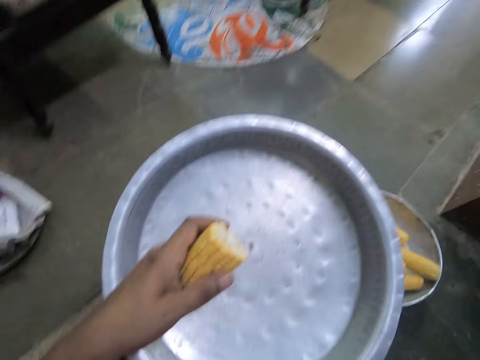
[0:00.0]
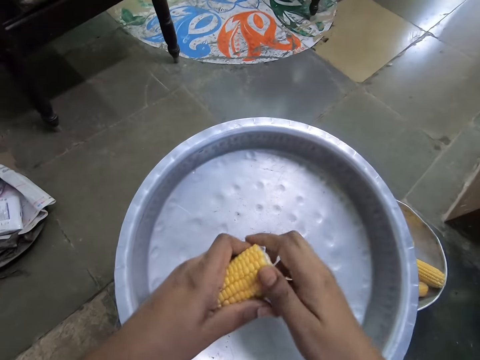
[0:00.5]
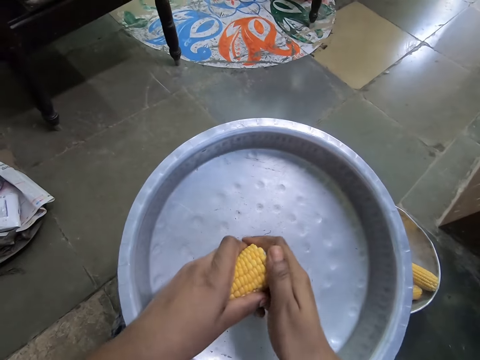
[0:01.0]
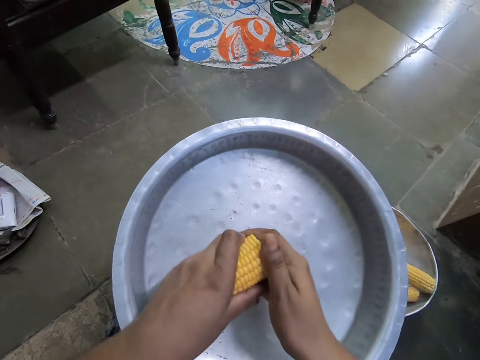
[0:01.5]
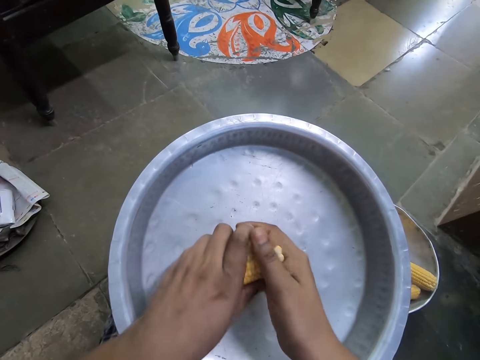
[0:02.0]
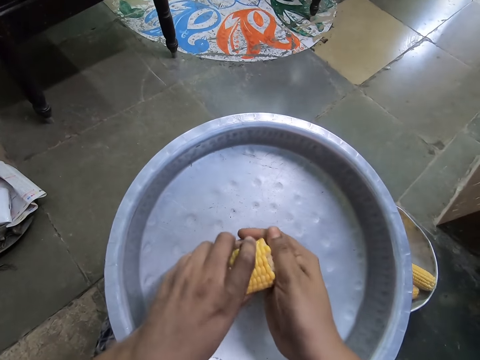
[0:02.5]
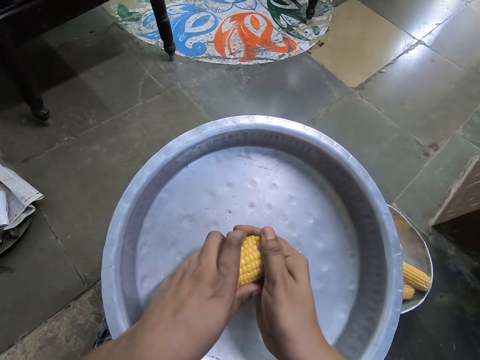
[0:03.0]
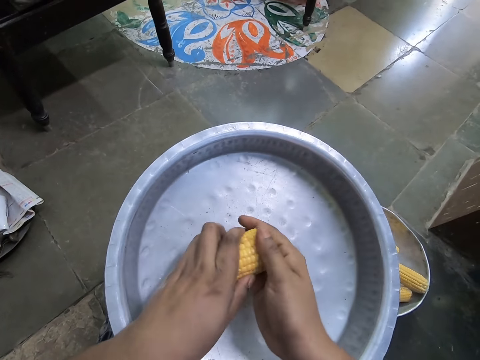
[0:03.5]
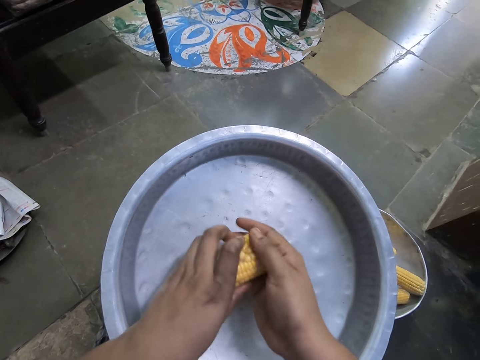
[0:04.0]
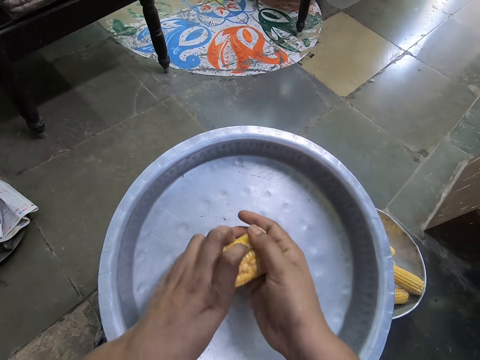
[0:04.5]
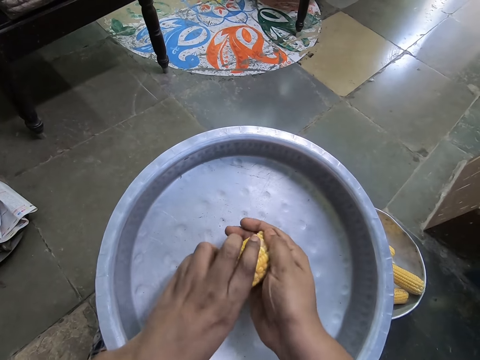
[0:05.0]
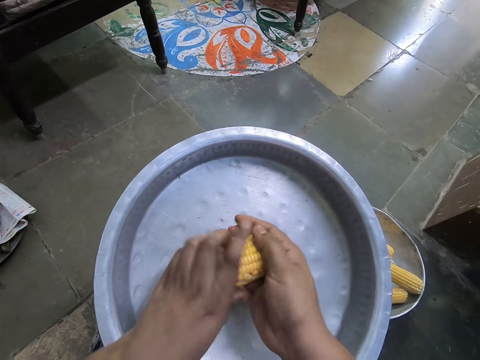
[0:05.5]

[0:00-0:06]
The camera wearer peels corn from a corn stem in her left hand with her right hand into a plate.

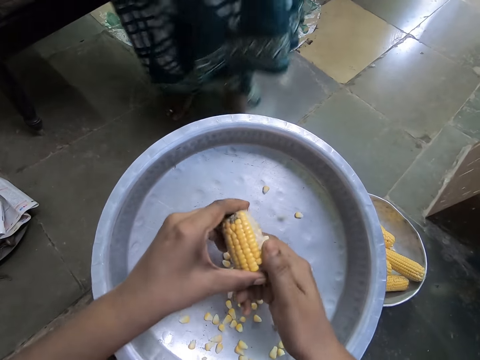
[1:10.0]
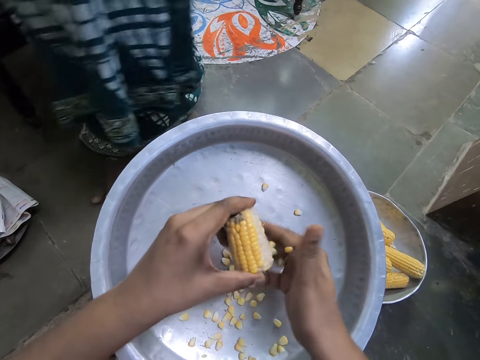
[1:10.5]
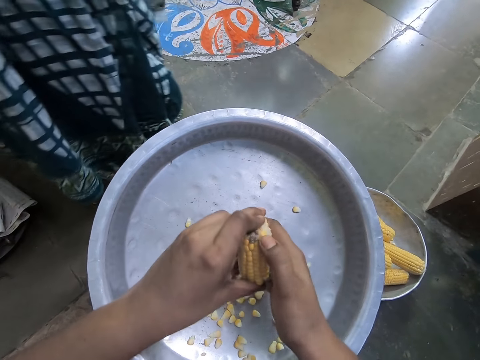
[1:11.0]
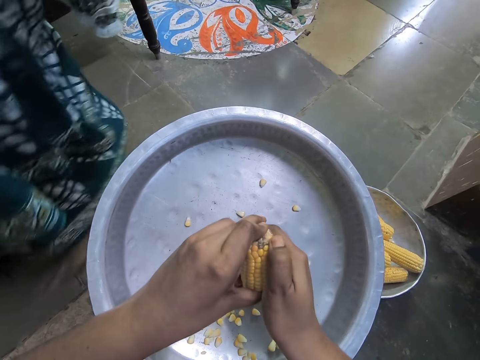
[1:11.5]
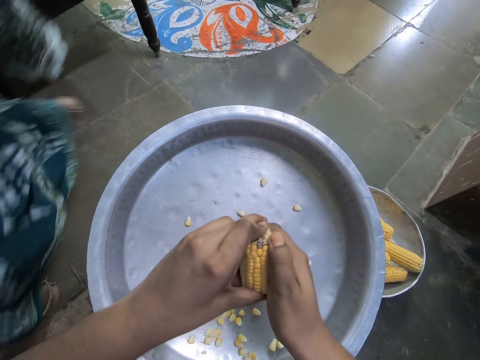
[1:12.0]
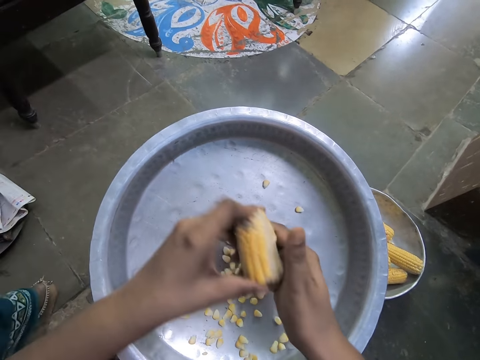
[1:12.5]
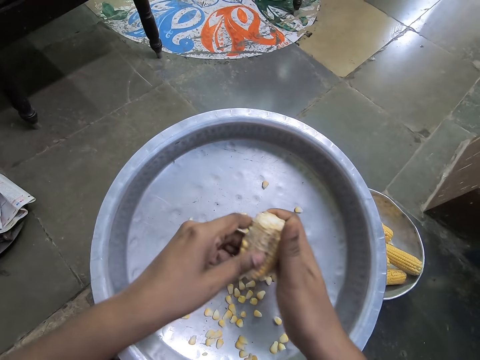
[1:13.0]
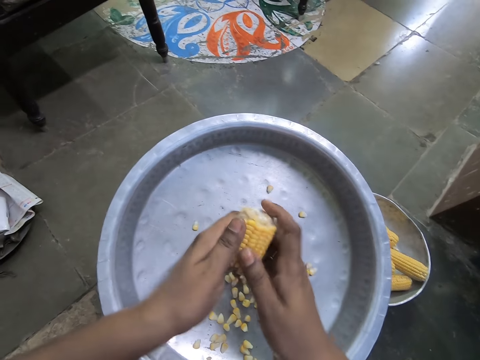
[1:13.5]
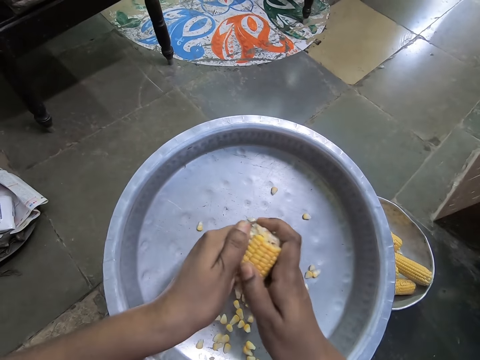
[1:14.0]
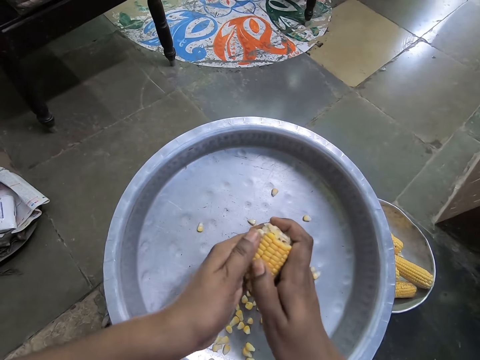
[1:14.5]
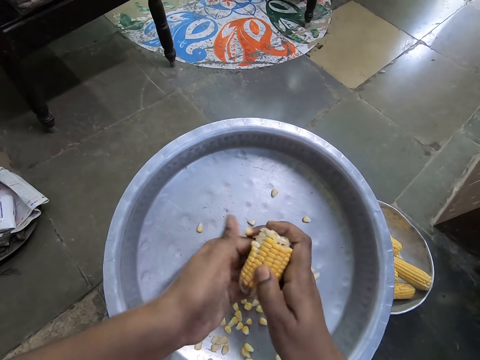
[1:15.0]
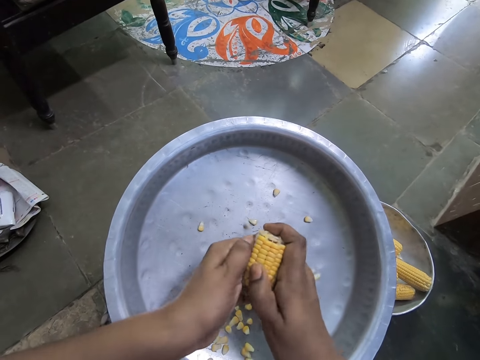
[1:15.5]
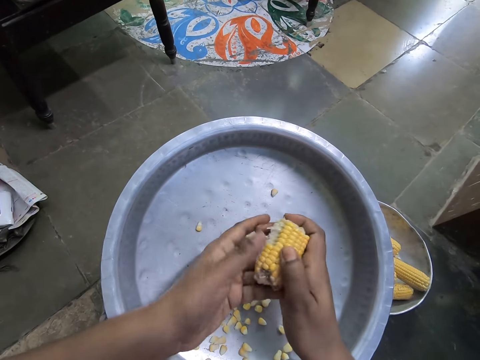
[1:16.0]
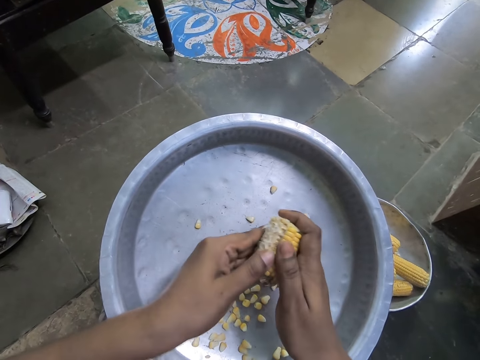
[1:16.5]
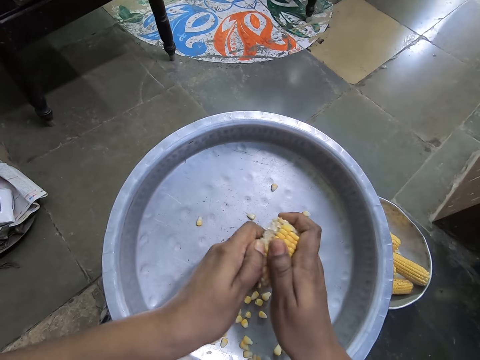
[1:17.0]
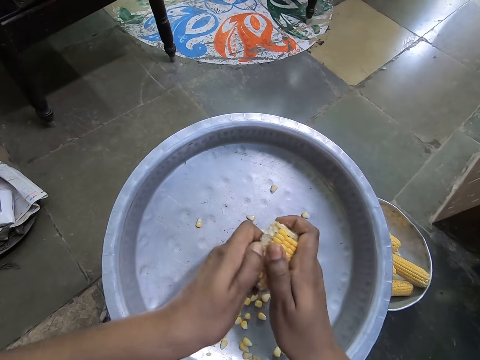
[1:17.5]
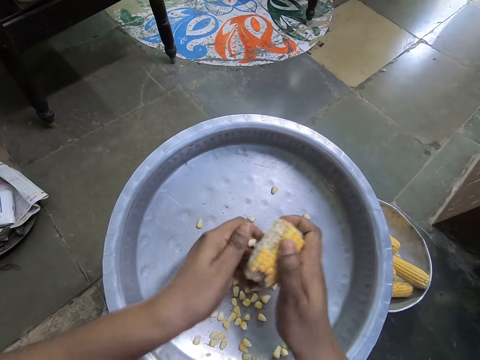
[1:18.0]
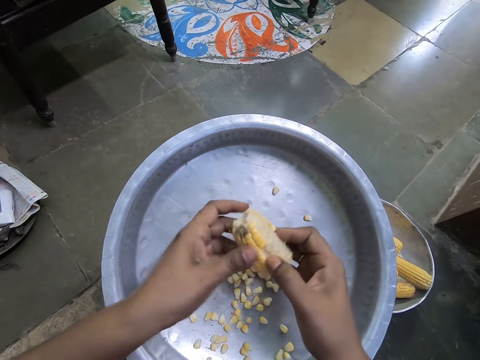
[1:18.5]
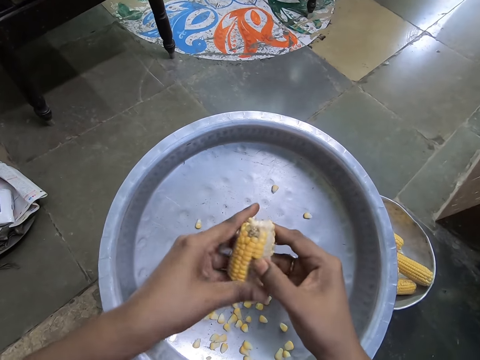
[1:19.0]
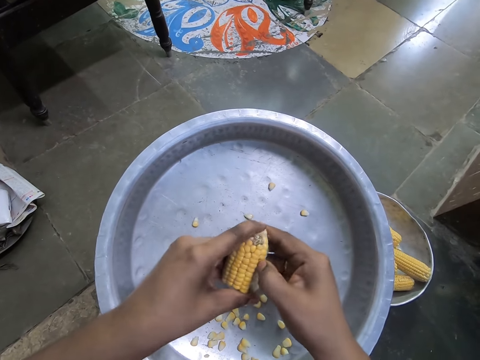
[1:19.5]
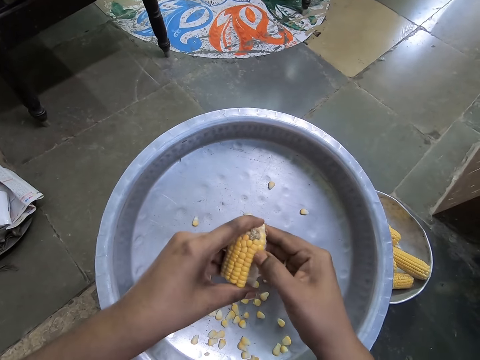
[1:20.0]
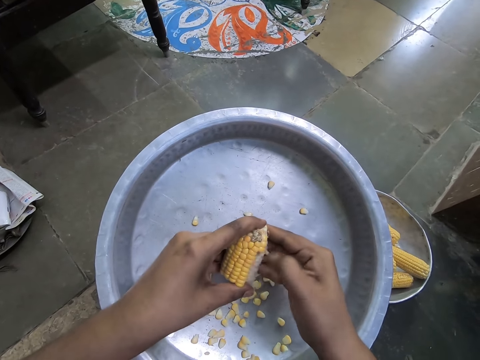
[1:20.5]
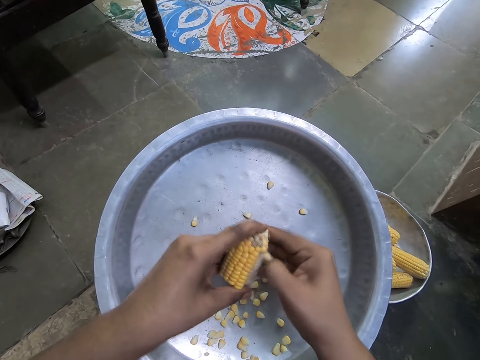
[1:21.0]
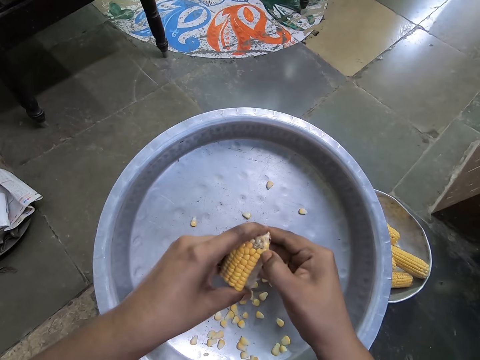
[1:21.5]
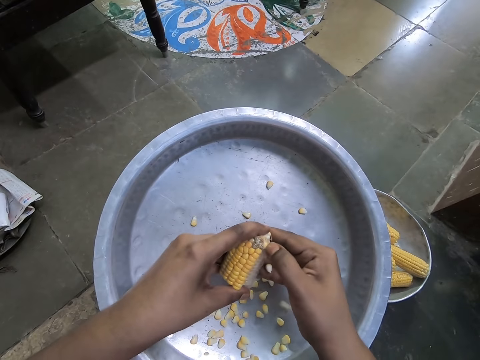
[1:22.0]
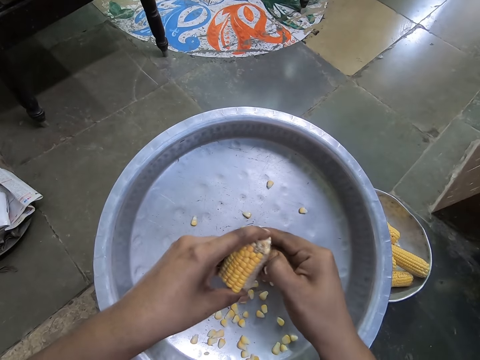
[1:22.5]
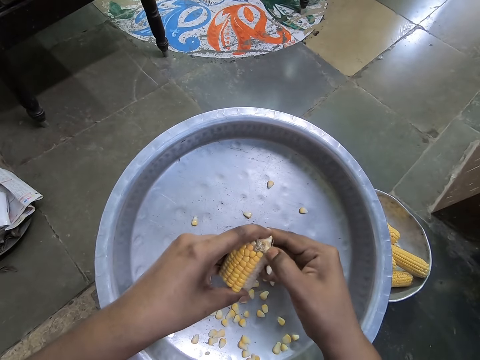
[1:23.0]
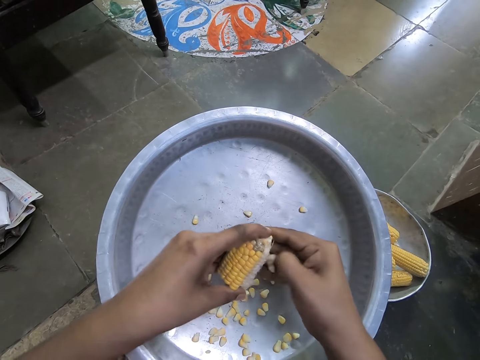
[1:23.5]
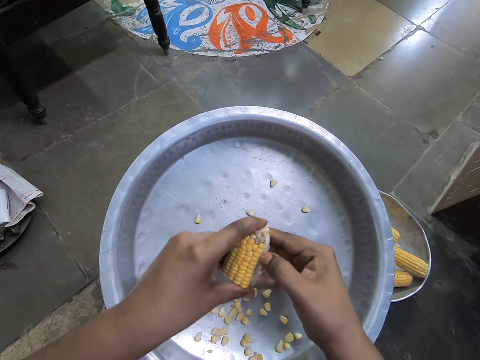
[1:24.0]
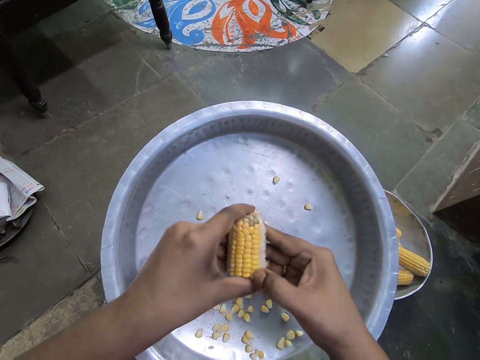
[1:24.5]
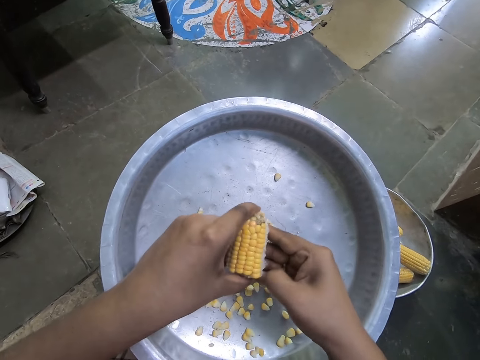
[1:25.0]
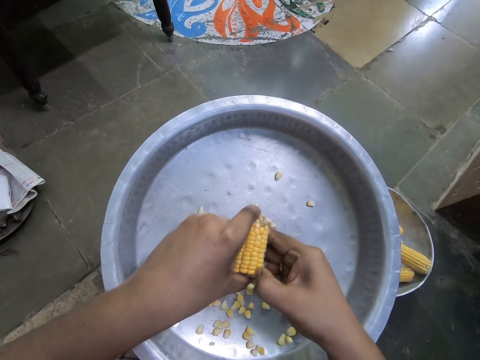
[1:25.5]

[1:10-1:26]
A woman walks past the camera wearer. The camera wearer peels corn from the corn stem in her right hand with her left hand into the plate. She peels corn from the corn stem in her left hand with her right hand into the plate.

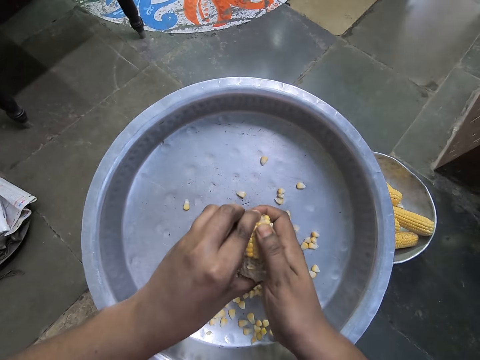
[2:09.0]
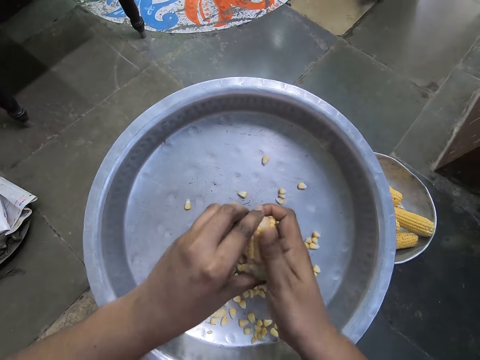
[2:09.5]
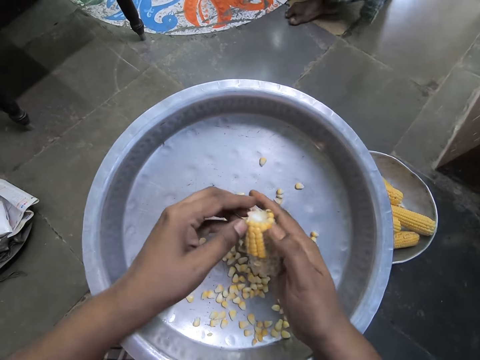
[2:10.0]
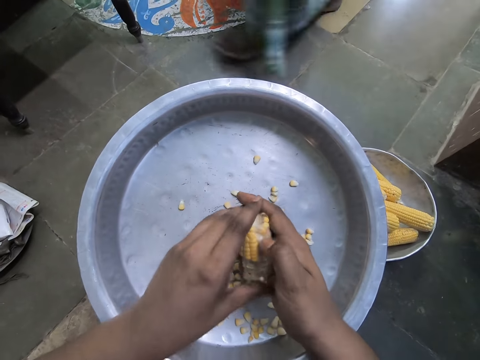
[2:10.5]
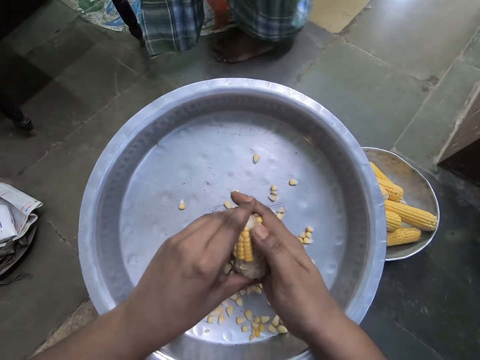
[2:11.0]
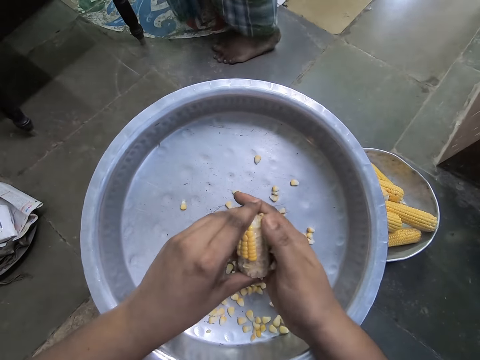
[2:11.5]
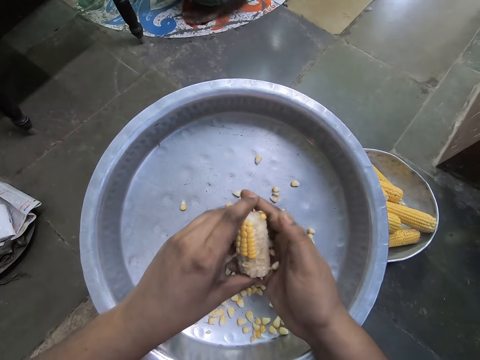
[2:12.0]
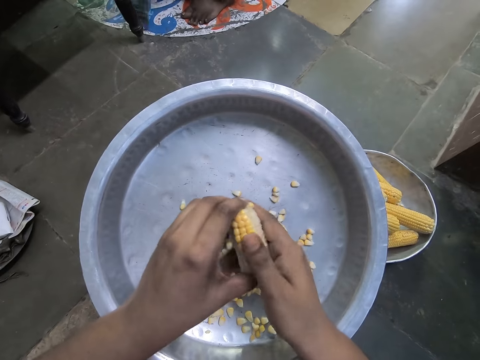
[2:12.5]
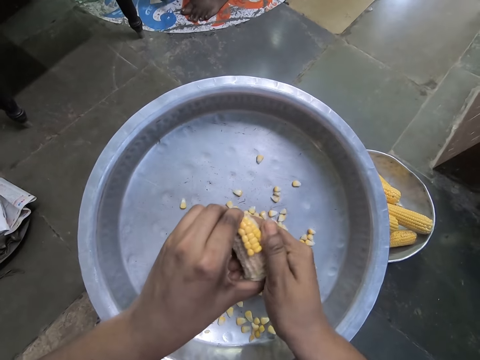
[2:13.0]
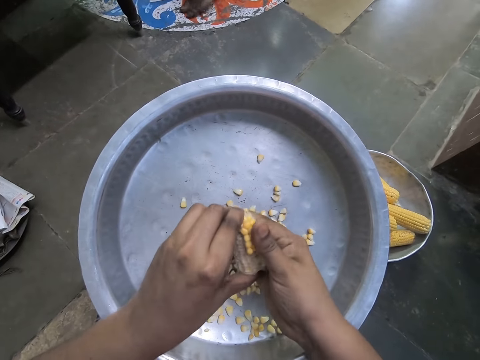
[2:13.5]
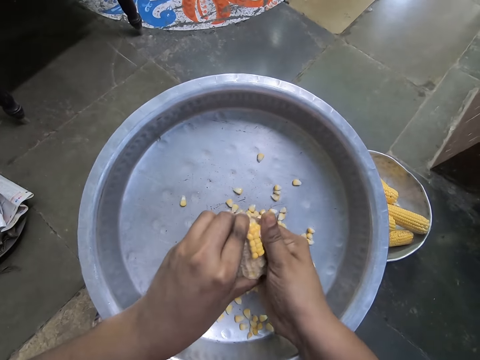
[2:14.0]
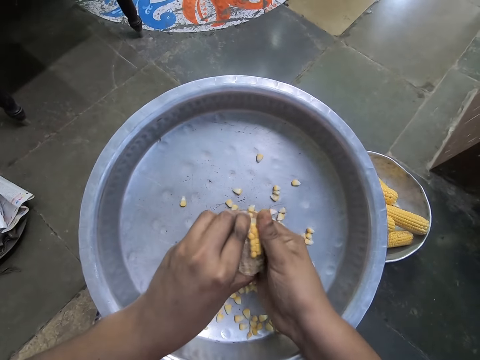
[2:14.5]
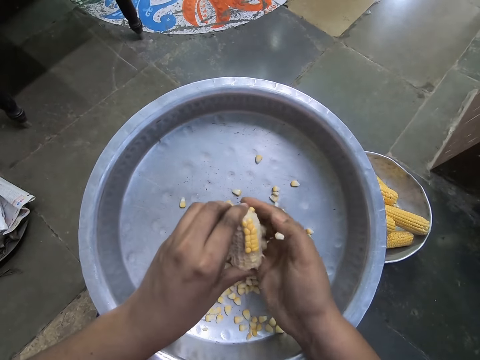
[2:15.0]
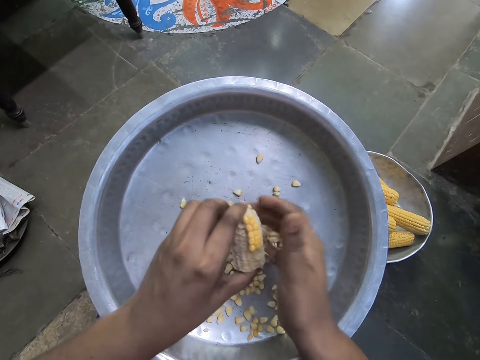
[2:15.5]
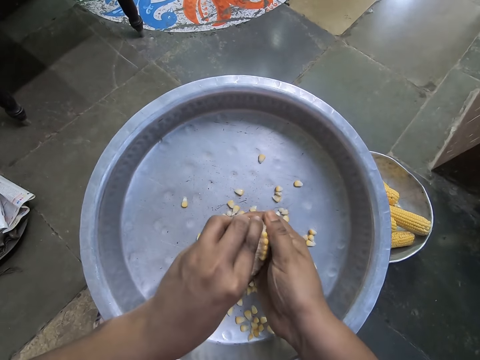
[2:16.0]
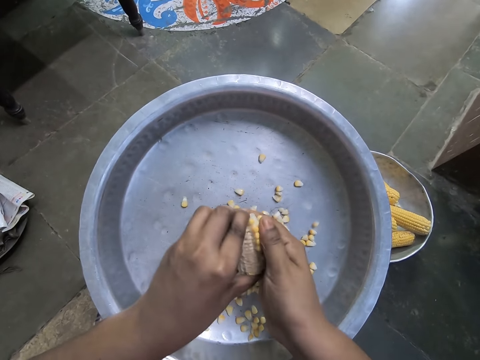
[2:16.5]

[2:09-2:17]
A woman walks by.
